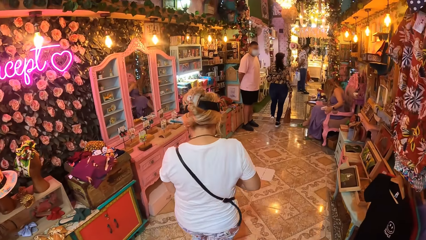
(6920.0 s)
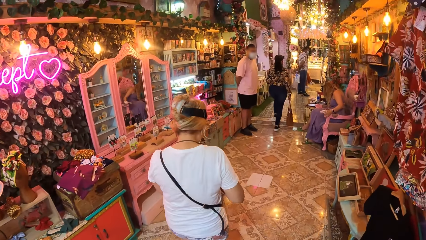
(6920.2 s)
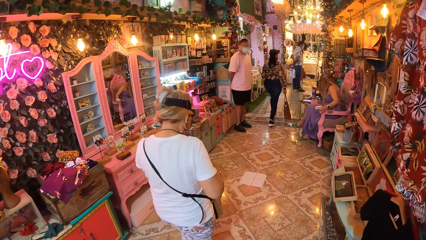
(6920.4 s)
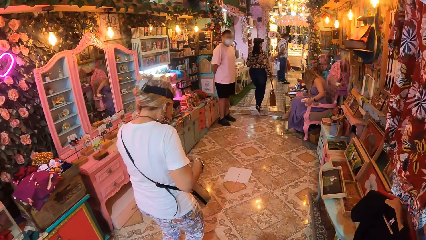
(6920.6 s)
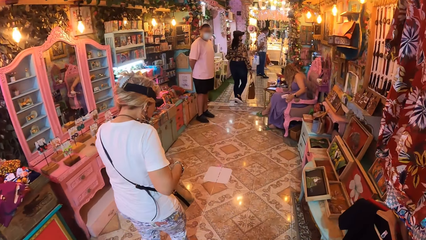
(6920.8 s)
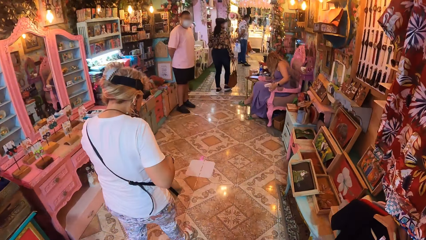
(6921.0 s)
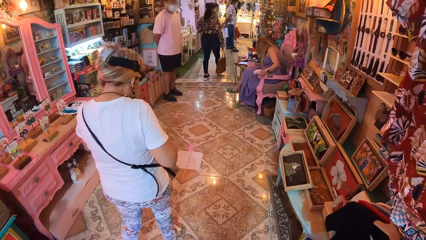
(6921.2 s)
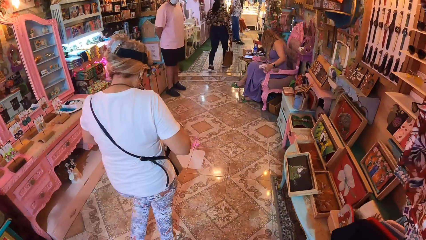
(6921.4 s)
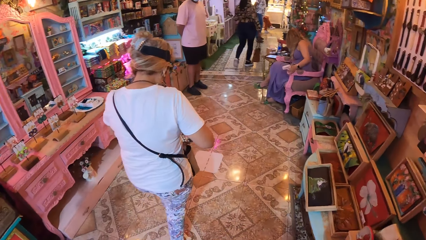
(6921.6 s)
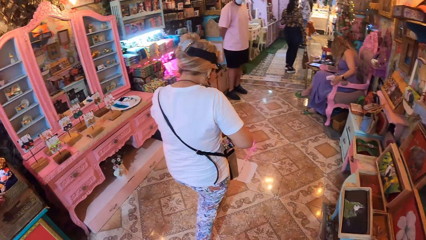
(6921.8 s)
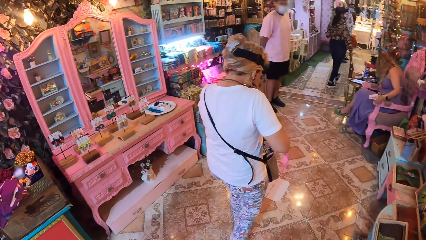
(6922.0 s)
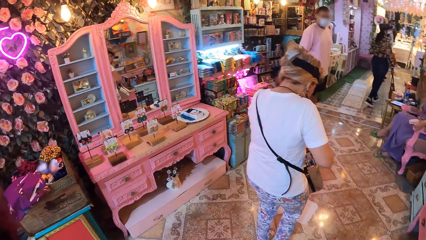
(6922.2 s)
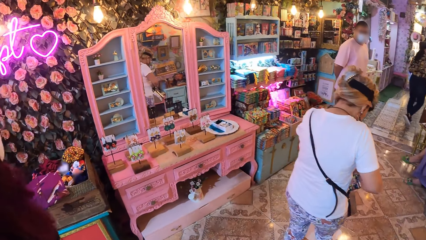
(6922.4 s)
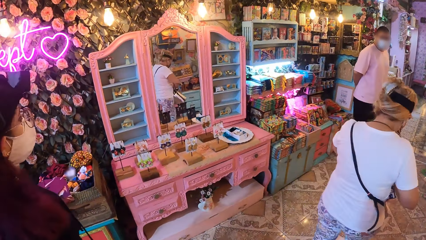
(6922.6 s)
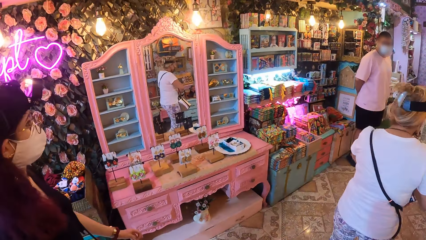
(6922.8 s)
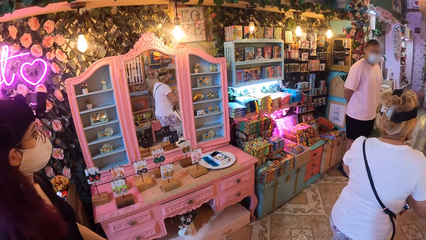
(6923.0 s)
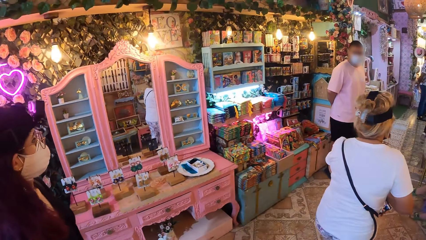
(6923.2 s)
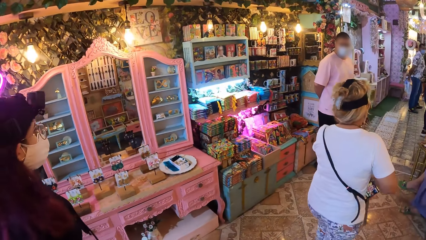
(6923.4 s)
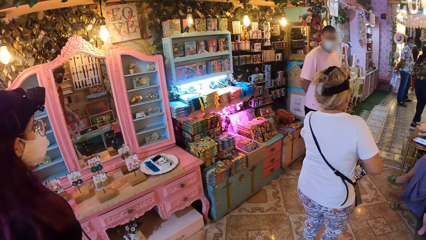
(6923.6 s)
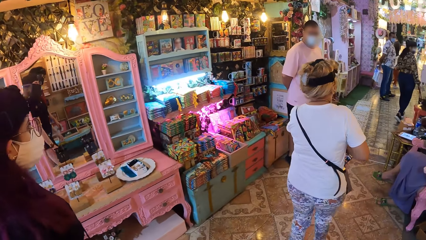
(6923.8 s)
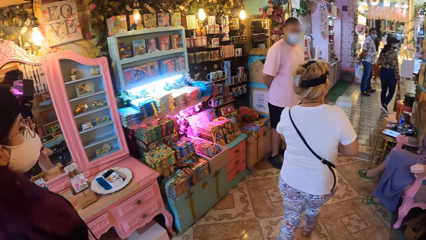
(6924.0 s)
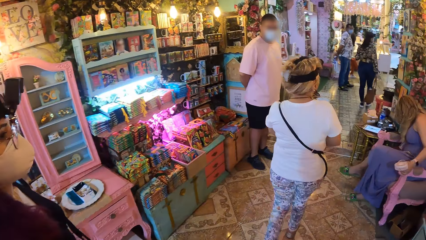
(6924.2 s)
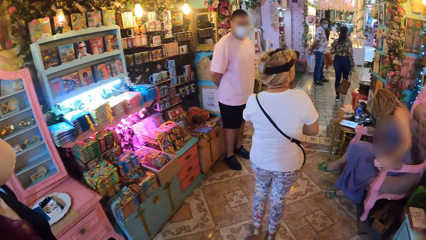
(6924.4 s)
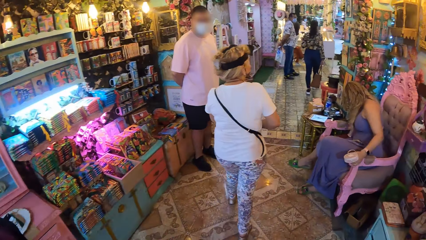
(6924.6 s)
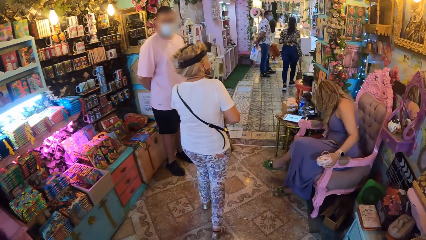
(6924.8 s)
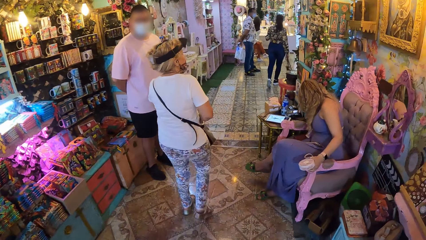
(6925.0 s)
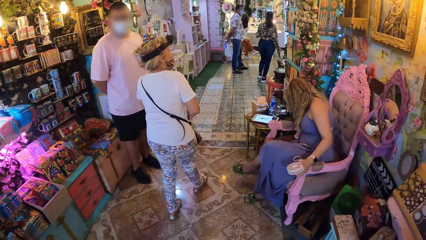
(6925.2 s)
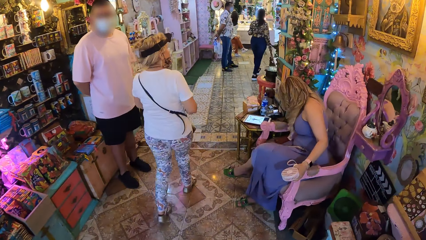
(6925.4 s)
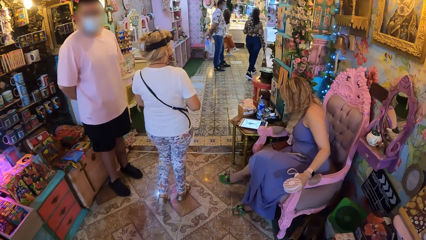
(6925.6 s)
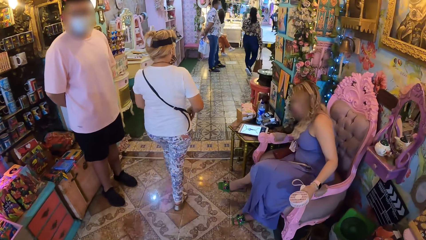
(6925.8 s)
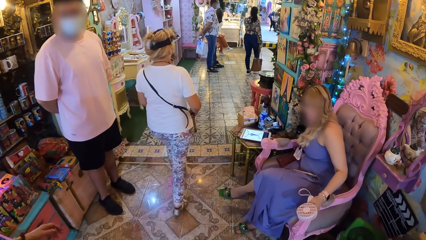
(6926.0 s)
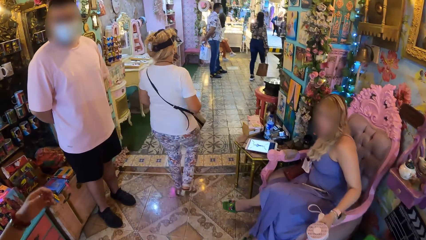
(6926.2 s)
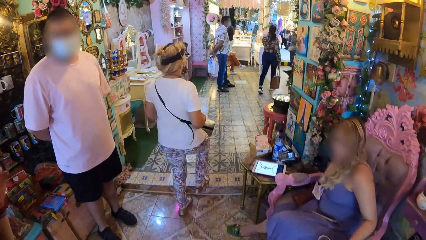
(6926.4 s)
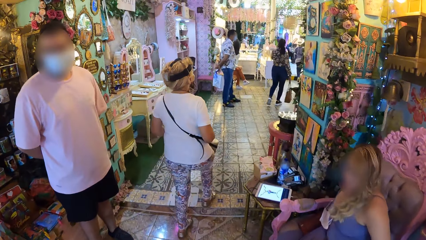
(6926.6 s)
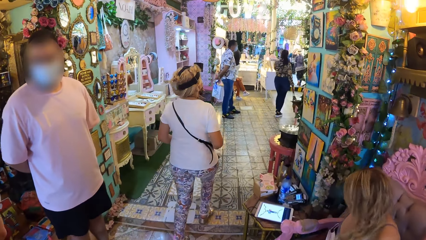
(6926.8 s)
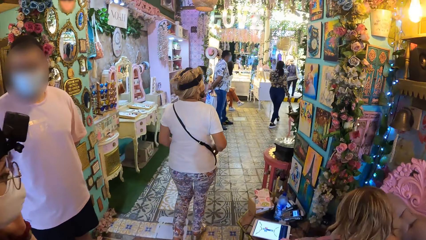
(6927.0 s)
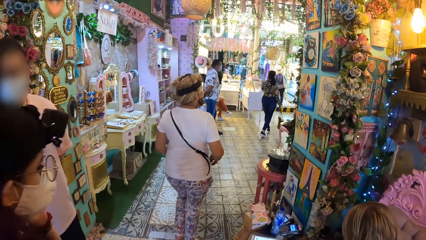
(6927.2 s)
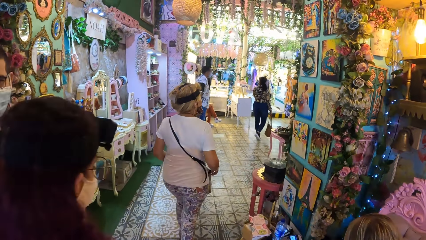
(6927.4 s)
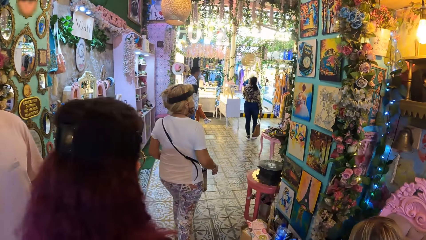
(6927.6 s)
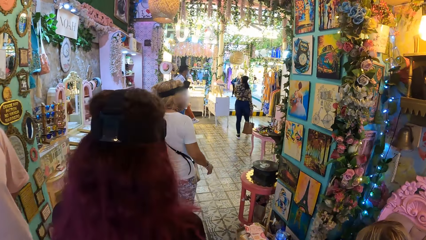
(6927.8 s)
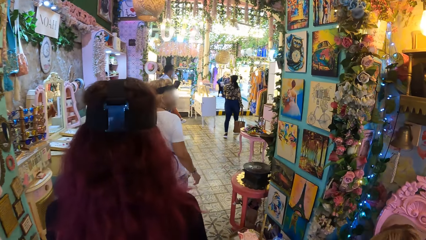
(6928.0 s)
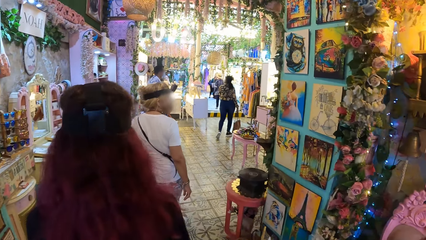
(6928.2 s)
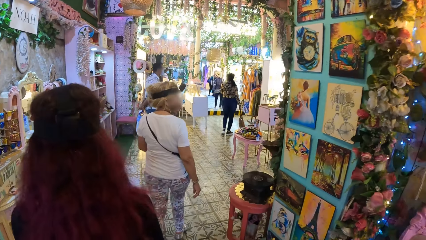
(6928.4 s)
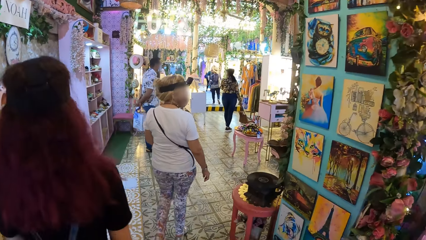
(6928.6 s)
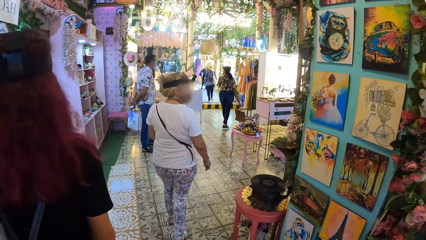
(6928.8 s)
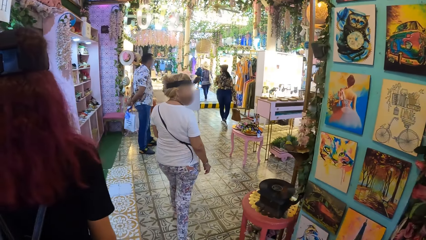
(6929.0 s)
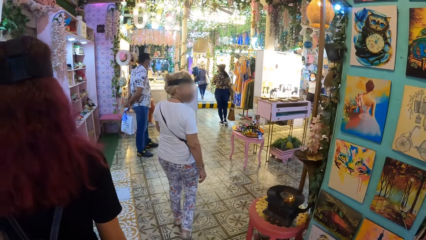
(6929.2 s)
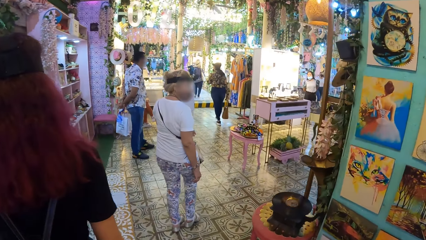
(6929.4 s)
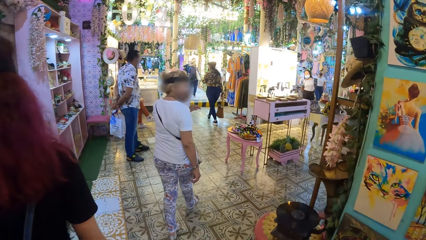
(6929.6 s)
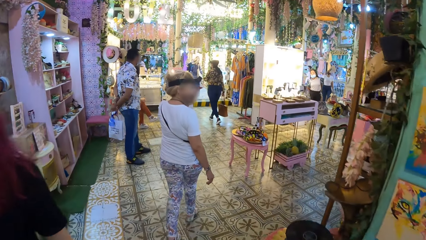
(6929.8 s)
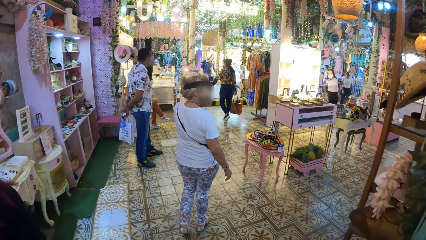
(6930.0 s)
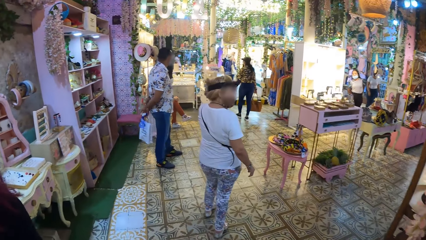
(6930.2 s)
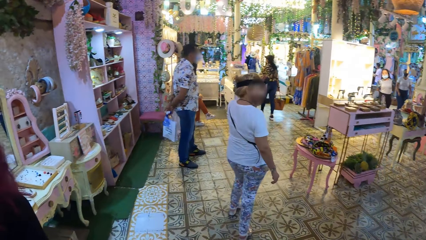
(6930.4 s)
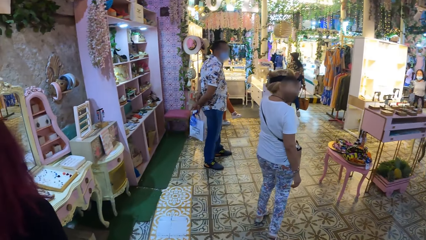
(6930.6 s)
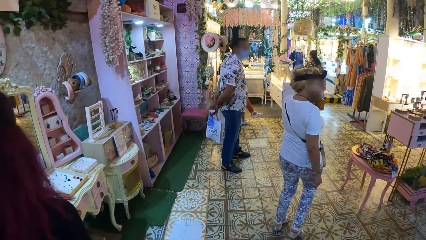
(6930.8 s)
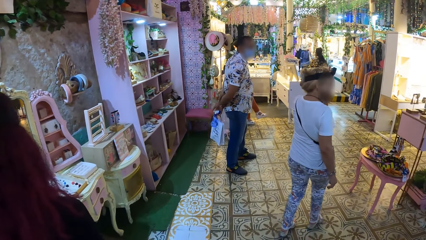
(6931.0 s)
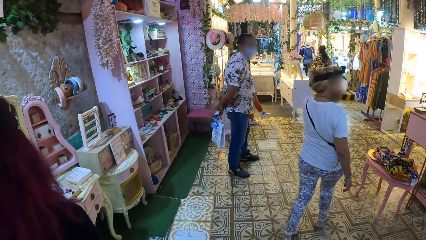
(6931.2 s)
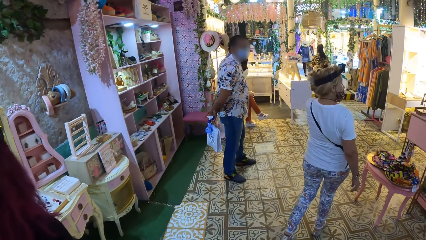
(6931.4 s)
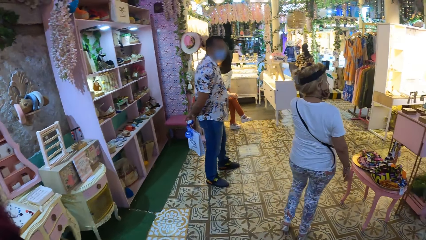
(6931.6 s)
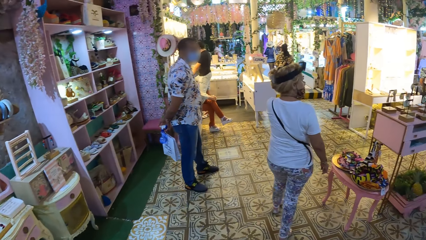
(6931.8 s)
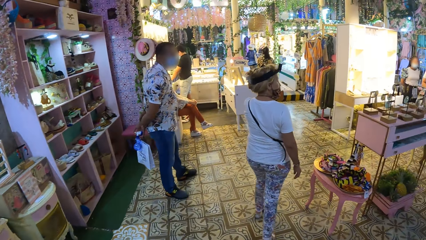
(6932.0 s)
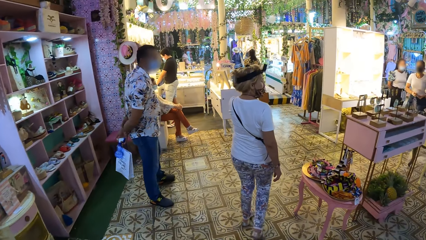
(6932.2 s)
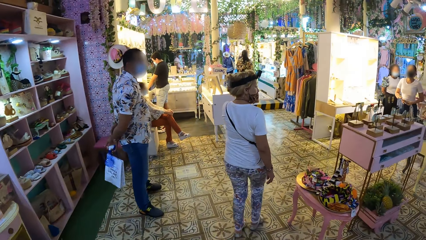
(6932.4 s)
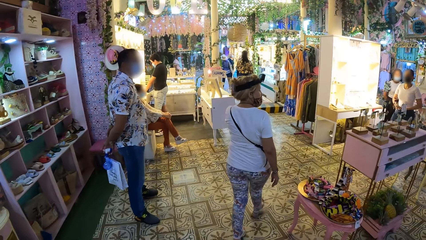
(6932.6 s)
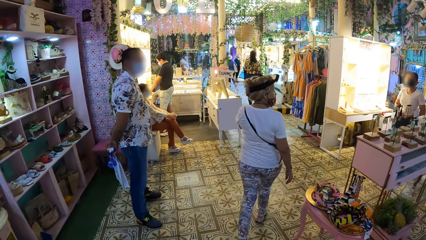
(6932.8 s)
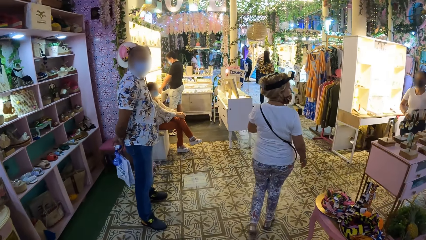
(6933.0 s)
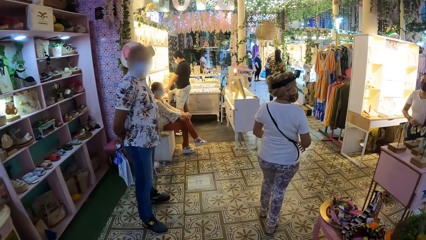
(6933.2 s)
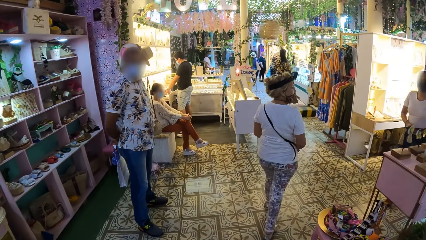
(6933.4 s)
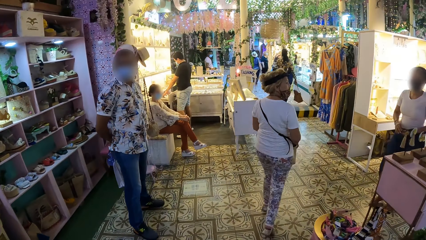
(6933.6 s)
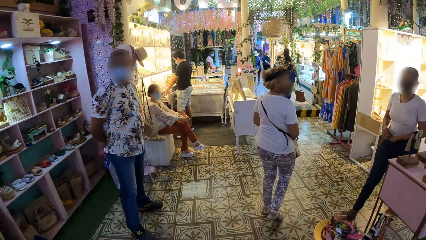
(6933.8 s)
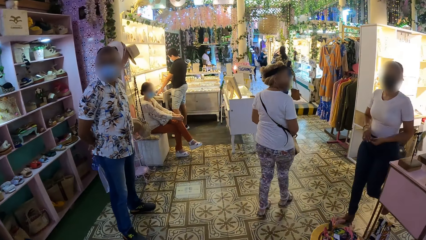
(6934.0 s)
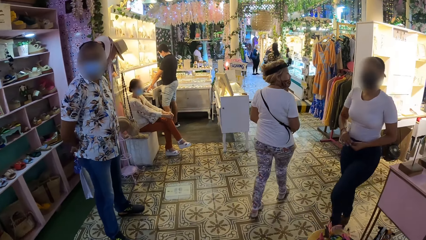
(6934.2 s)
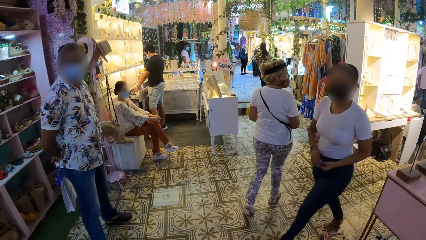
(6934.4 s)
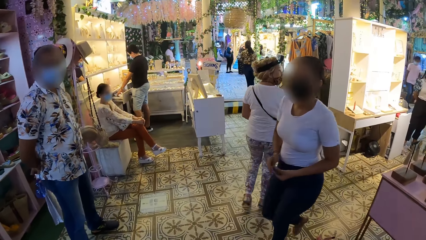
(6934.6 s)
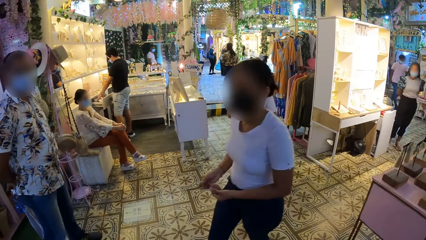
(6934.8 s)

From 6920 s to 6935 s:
The woman adjusts a camera on her head with her left hand.
